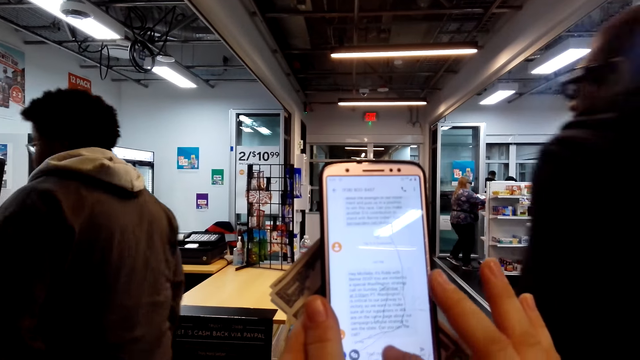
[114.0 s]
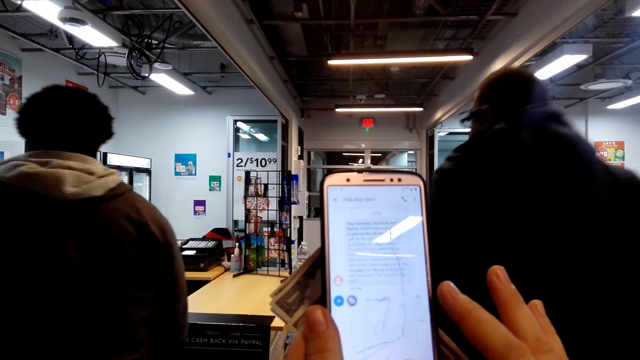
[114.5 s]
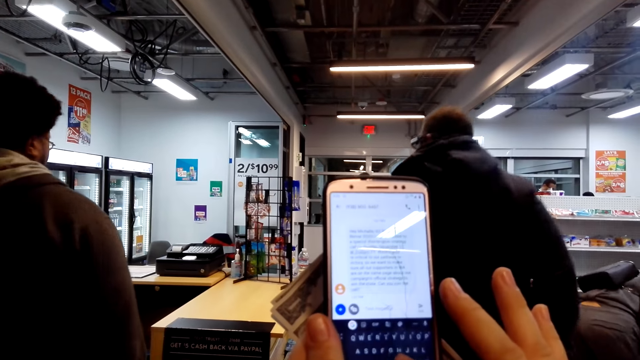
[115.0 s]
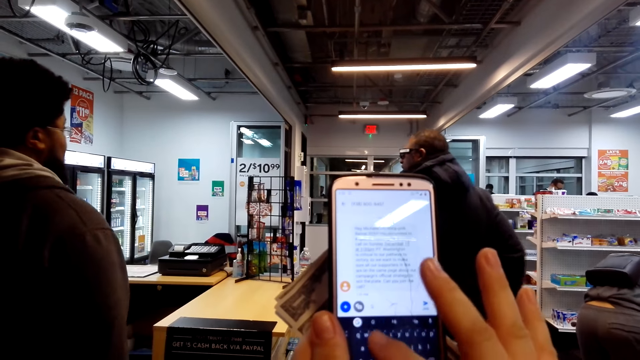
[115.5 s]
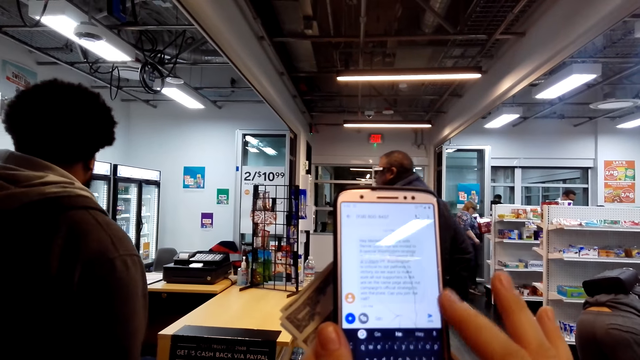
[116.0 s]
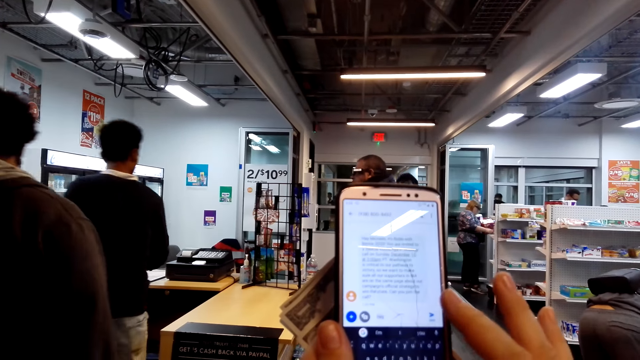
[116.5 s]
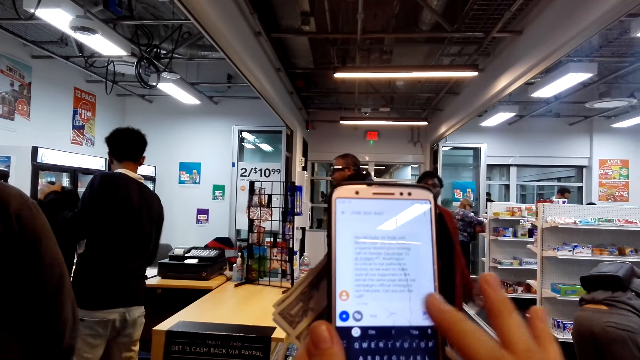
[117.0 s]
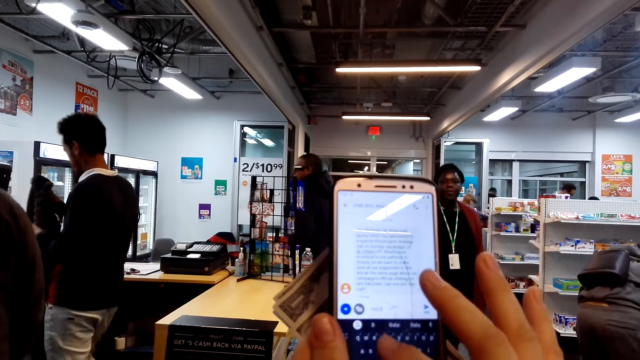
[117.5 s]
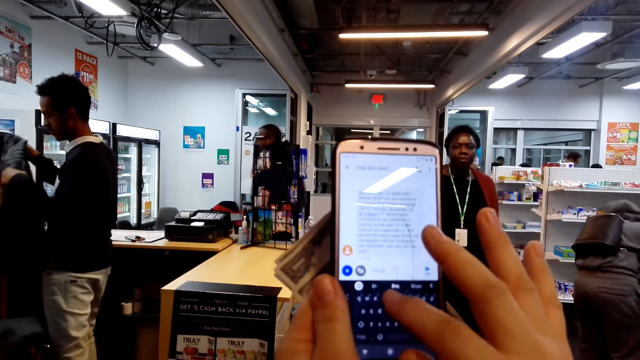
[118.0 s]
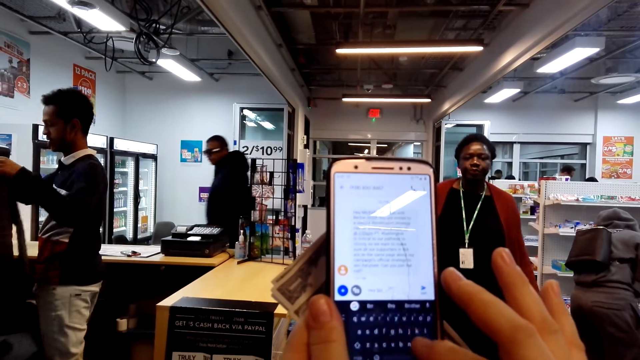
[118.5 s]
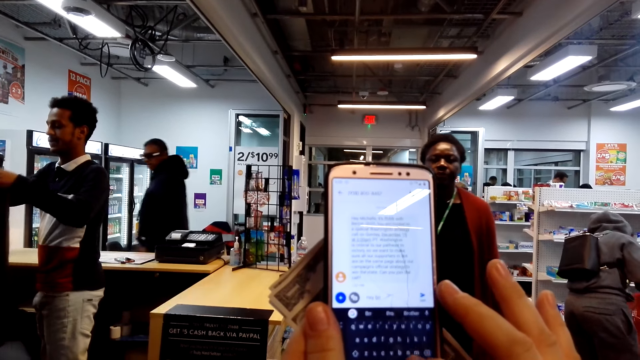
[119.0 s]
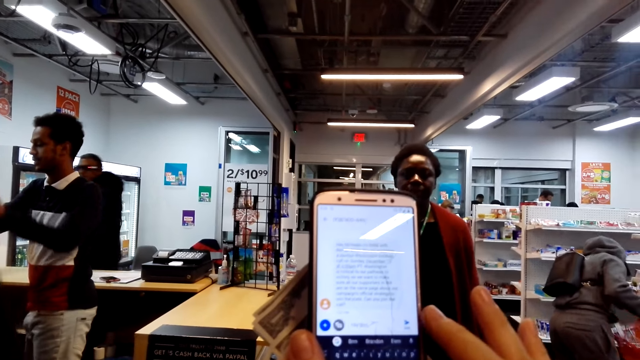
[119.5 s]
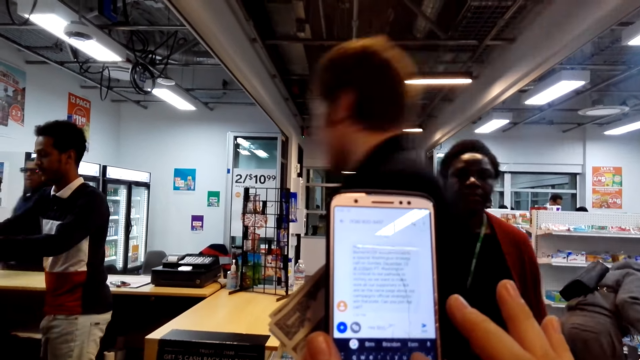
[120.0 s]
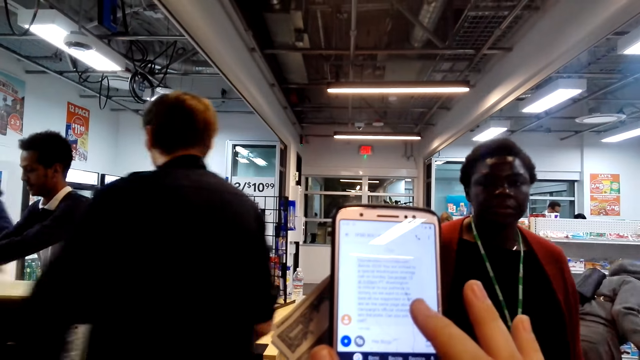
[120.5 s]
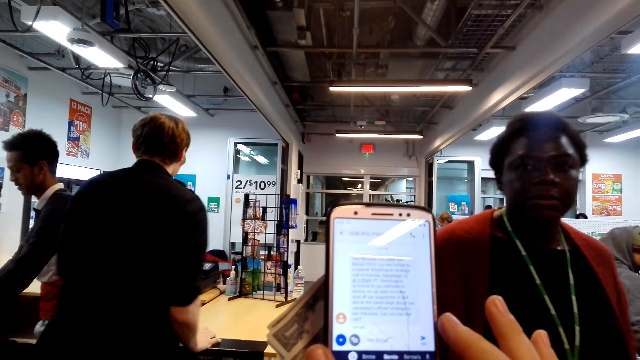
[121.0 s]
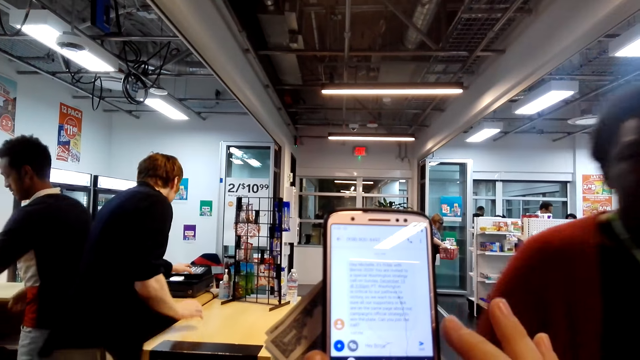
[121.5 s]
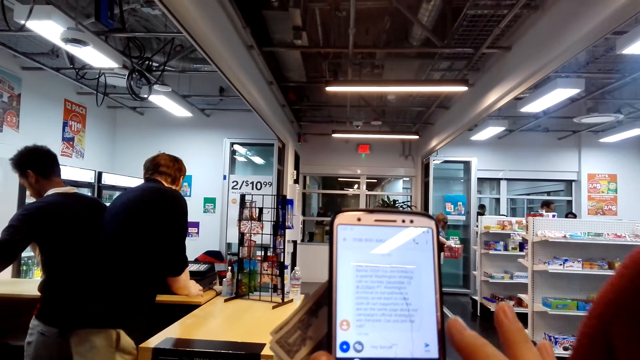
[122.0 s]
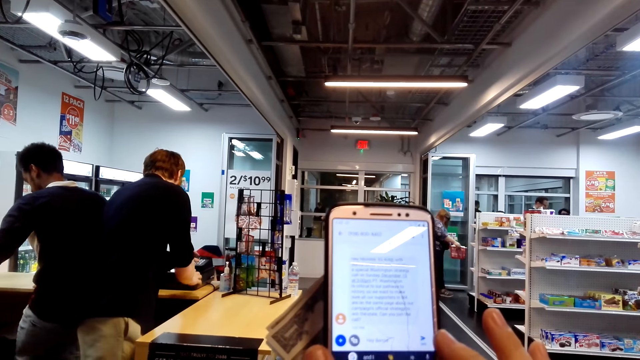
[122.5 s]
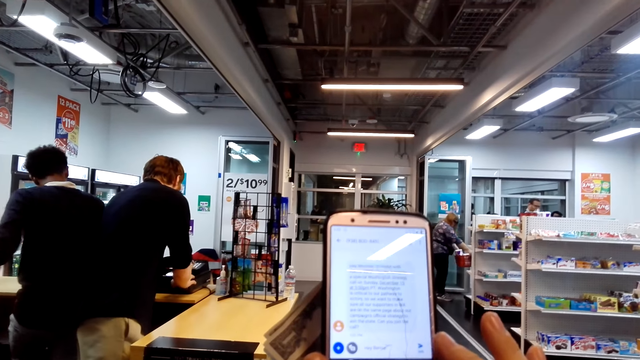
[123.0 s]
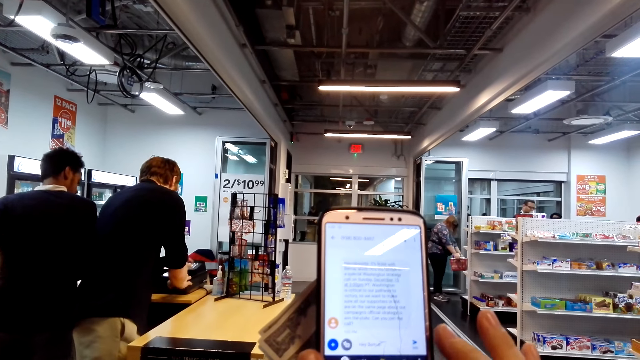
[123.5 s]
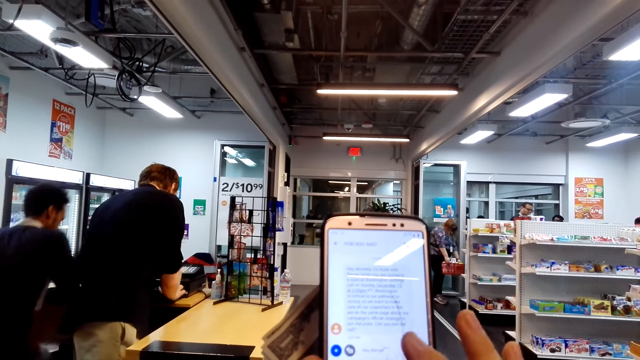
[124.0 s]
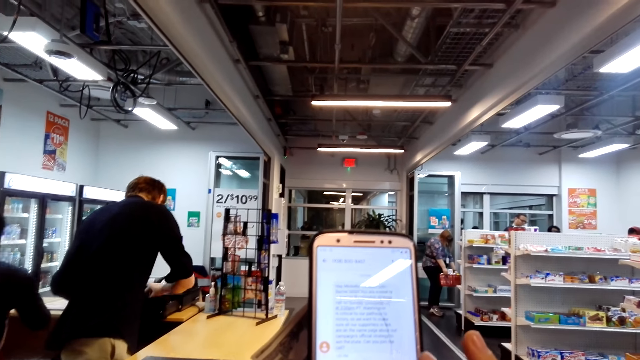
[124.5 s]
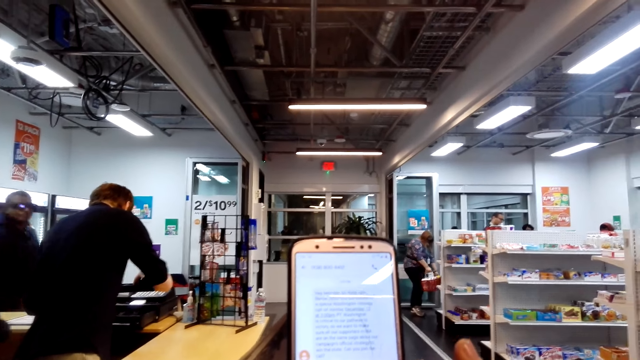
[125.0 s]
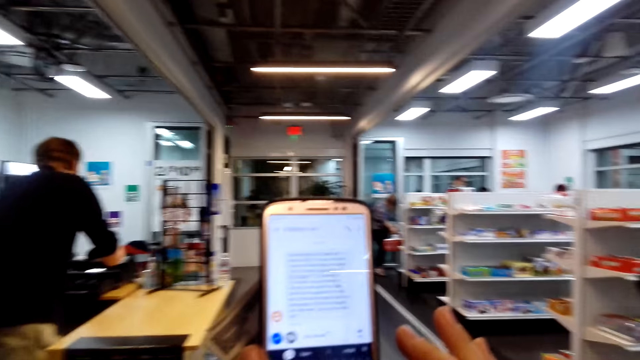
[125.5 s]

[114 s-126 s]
A person passes by. Another person walks in the room. A third person adjusts a coat. A man walks past the camera wearer. Another man walks past the camera wearer. The first man presses on a machine. Another person operates the scanning machine. The camera wearer uses the phone.

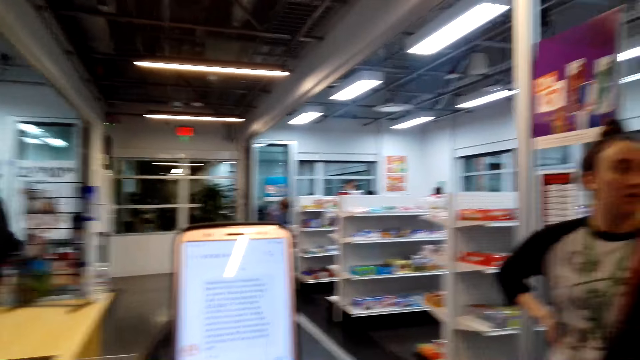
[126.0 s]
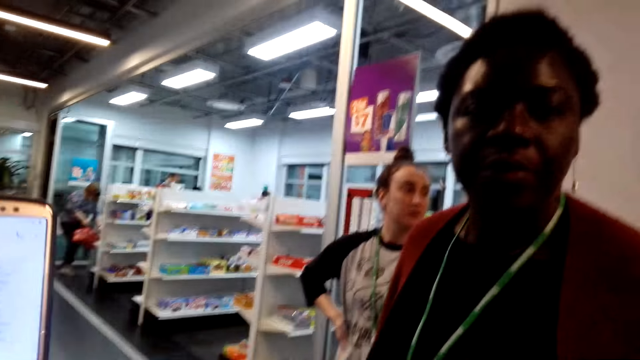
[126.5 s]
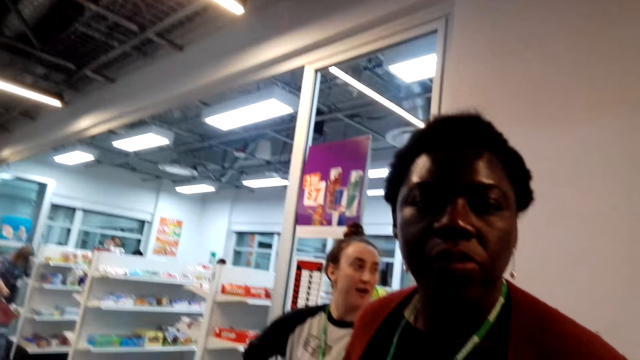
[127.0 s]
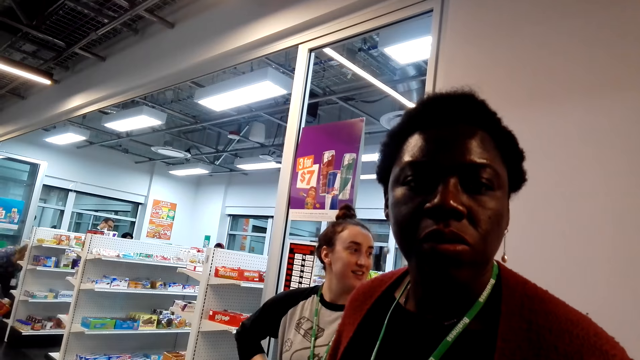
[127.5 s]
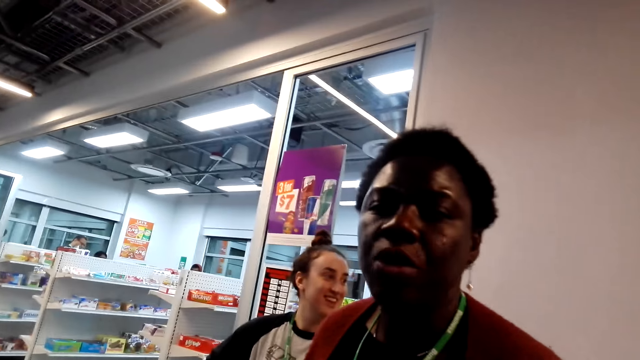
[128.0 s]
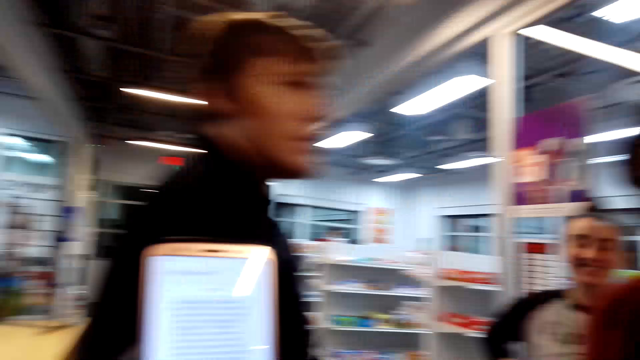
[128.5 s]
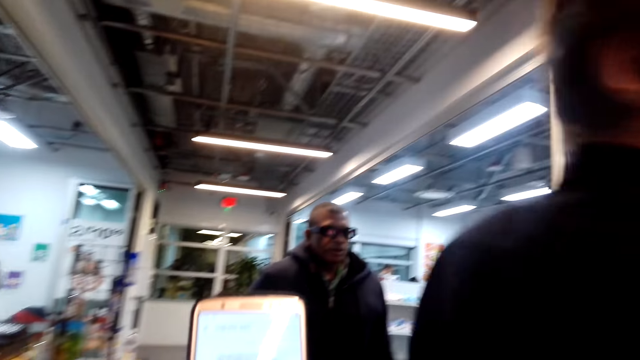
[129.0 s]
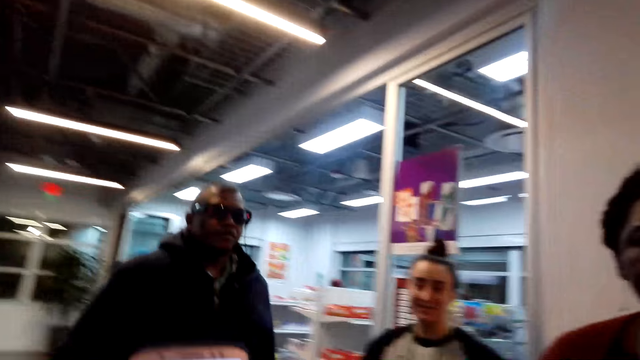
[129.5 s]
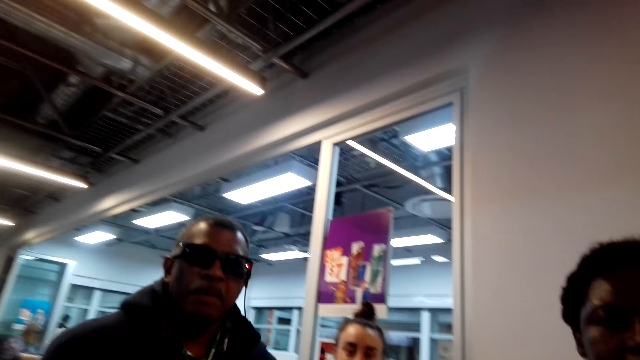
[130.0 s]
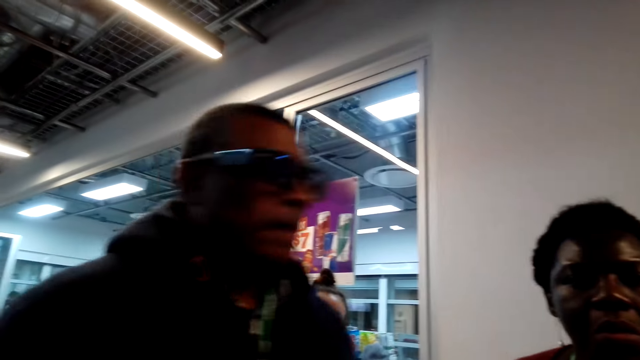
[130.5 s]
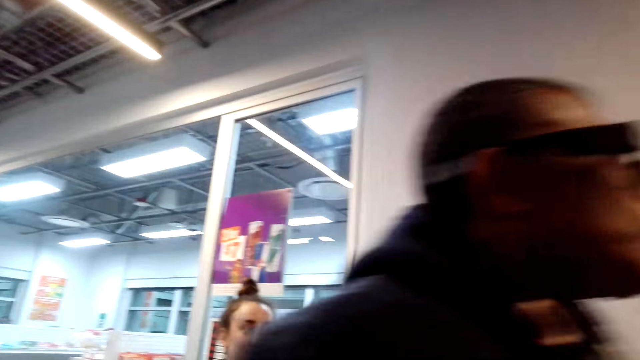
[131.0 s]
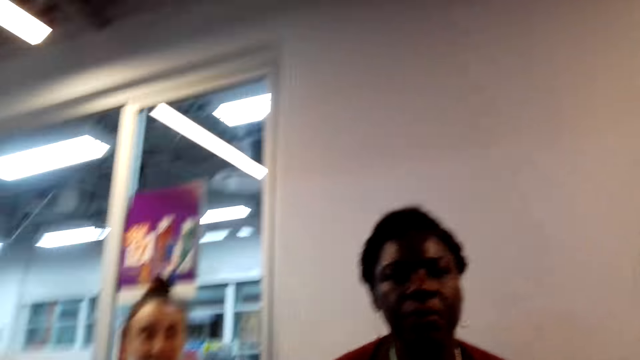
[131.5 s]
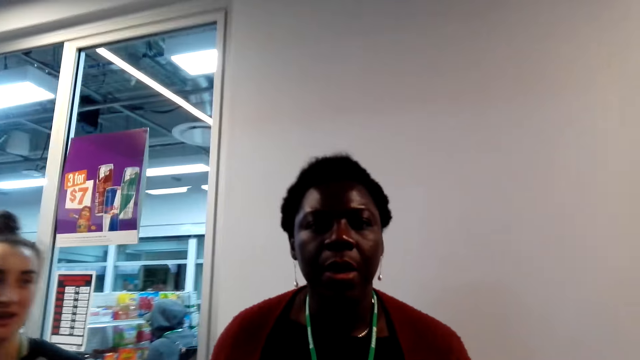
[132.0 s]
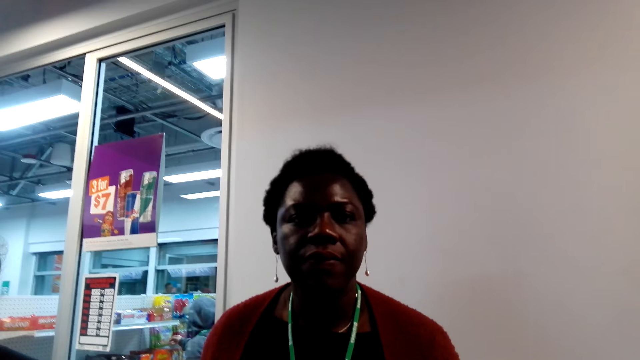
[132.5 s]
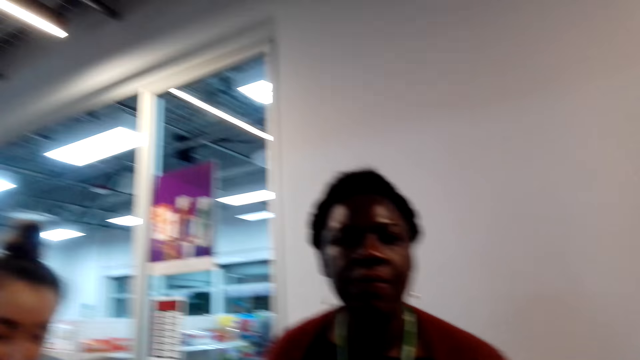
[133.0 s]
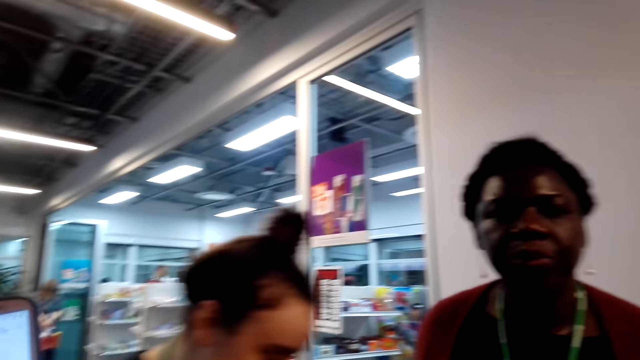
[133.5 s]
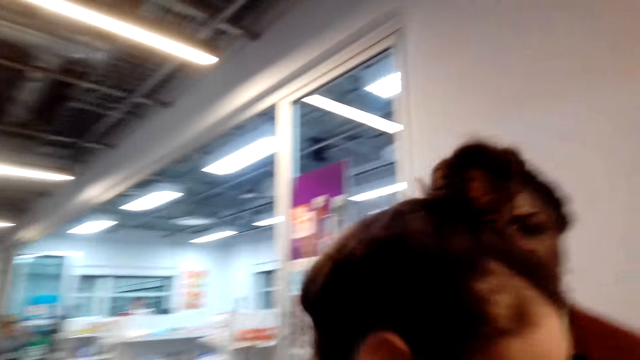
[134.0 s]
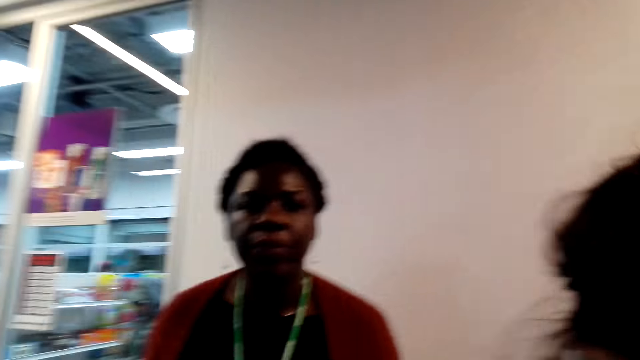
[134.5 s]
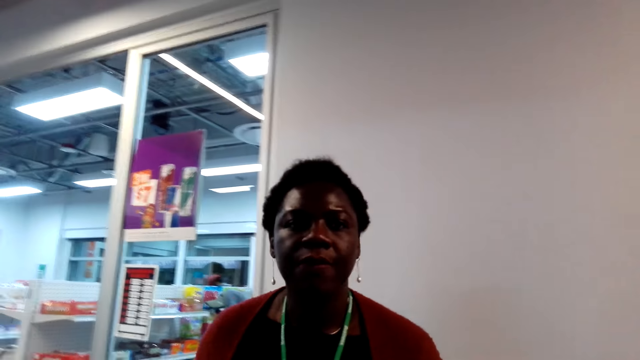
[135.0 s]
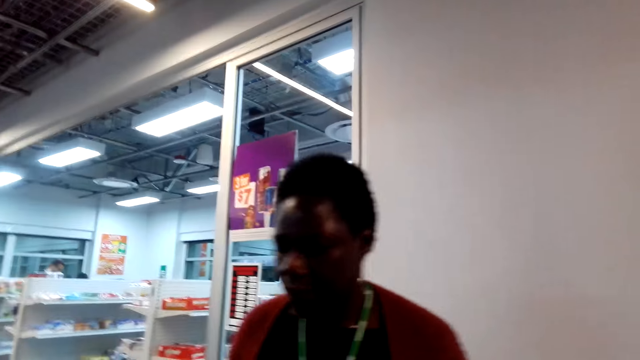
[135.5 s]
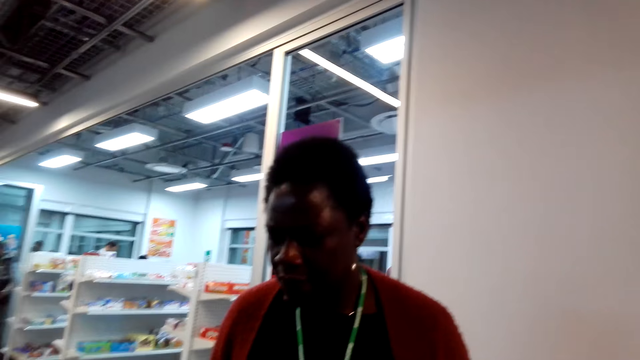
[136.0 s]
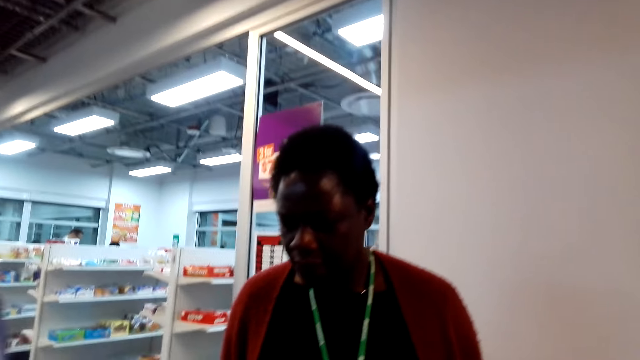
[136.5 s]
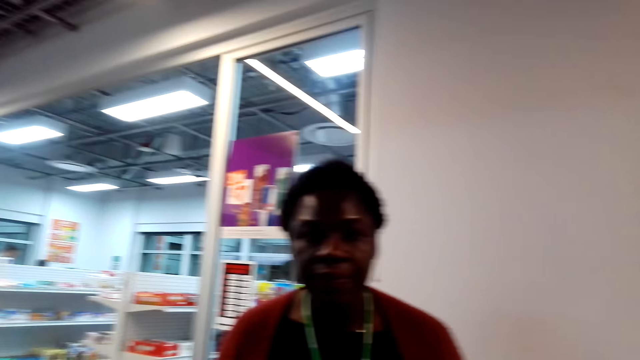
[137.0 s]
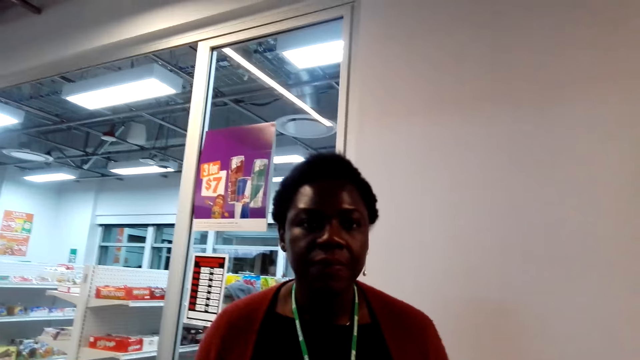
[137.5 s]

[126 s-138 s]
The camera wearer looks at a woman. The woman talks to the camera wearer. A man walks past the camera wearer. Another man walks past the camera wearer. The woman talks to the camera wearer again. Another woman walks past the camera wearer. A person walks in the room. The first woman talks to the camera wearer again.
